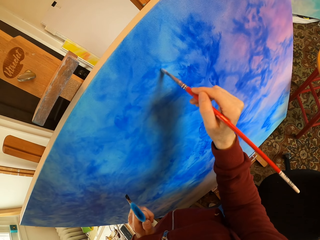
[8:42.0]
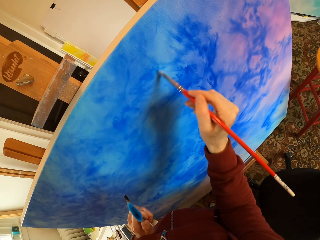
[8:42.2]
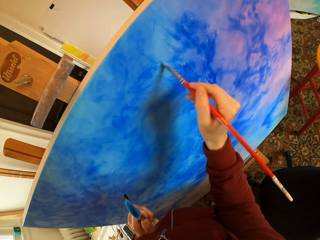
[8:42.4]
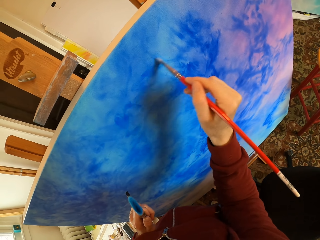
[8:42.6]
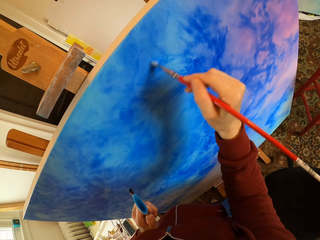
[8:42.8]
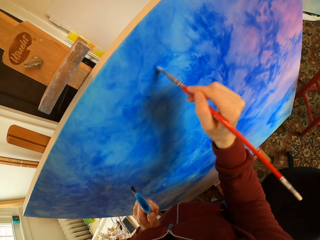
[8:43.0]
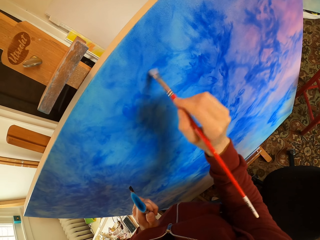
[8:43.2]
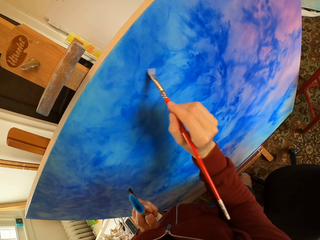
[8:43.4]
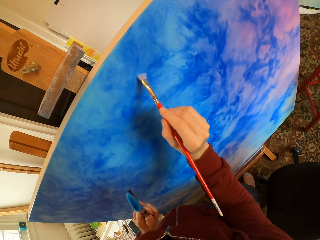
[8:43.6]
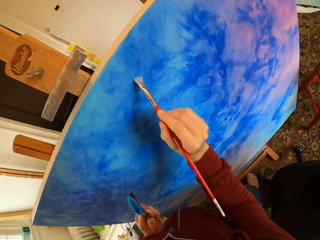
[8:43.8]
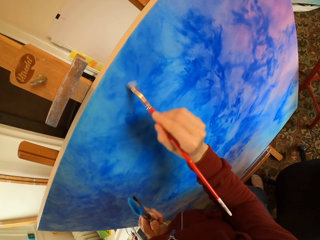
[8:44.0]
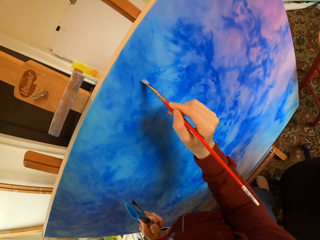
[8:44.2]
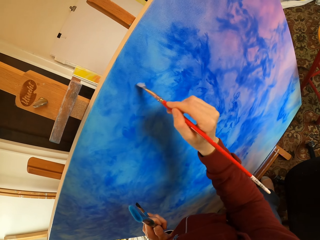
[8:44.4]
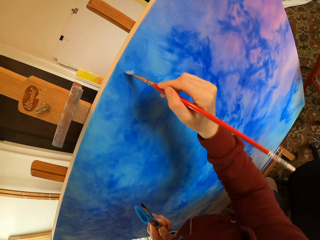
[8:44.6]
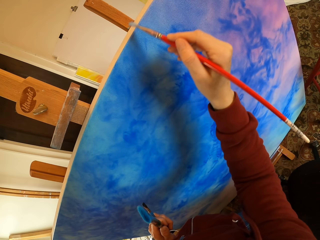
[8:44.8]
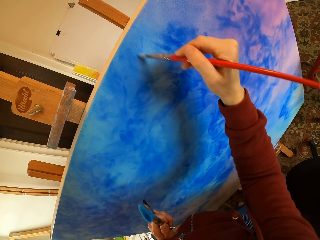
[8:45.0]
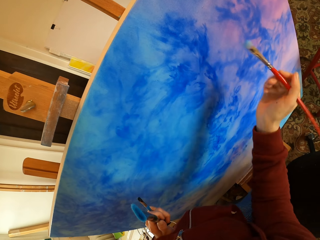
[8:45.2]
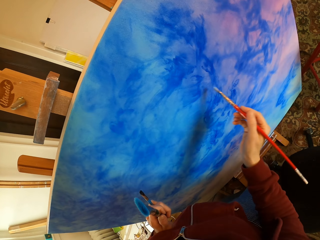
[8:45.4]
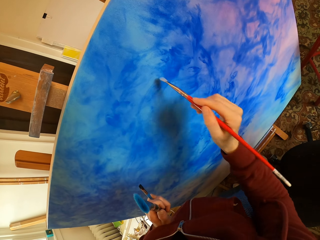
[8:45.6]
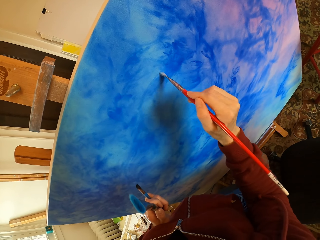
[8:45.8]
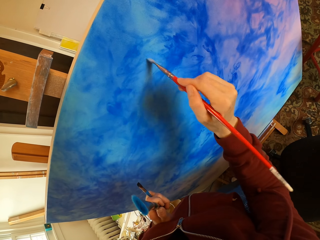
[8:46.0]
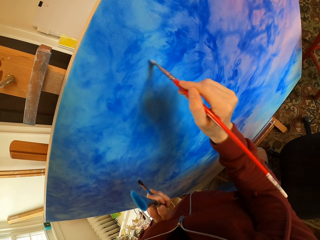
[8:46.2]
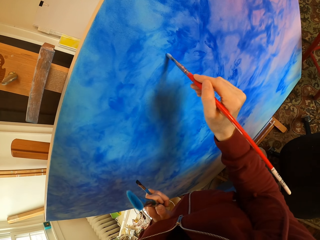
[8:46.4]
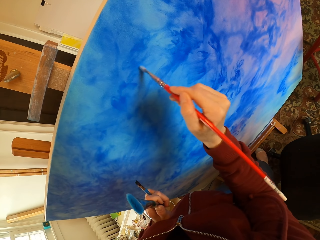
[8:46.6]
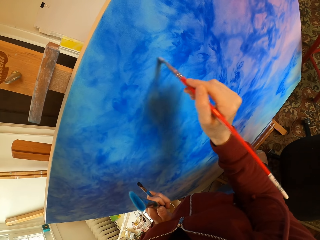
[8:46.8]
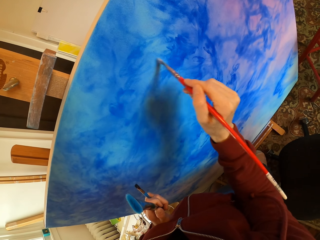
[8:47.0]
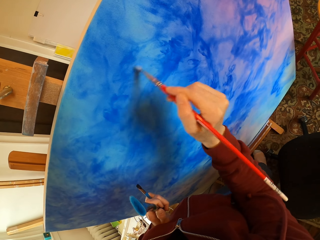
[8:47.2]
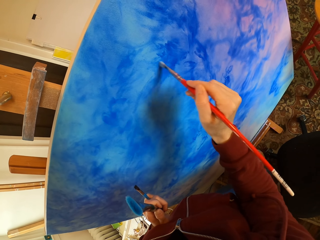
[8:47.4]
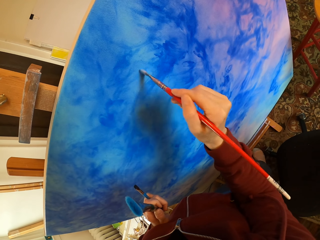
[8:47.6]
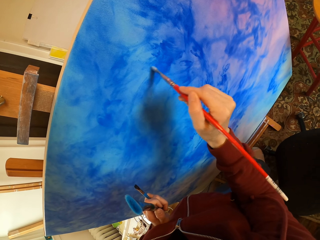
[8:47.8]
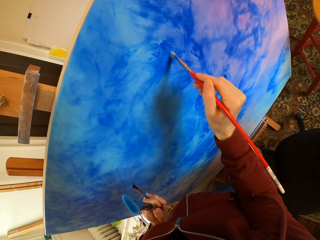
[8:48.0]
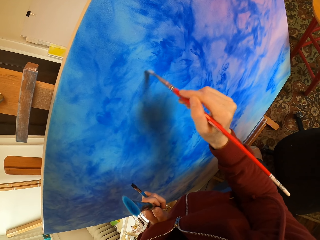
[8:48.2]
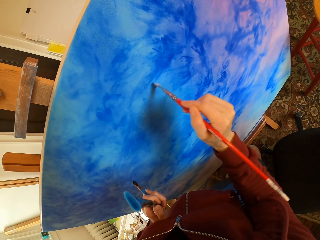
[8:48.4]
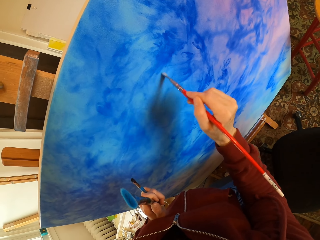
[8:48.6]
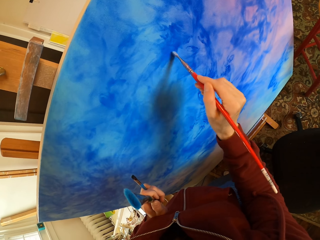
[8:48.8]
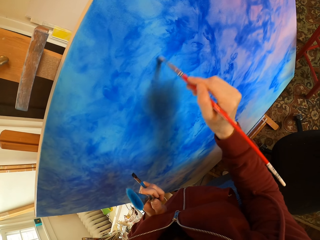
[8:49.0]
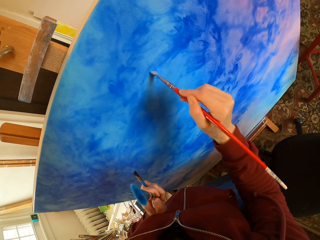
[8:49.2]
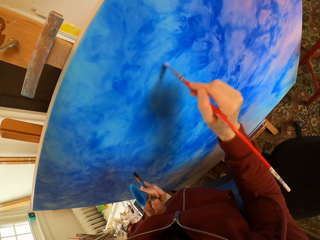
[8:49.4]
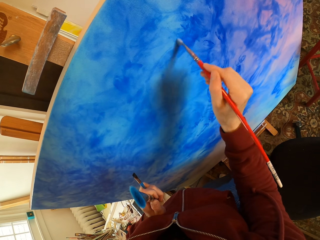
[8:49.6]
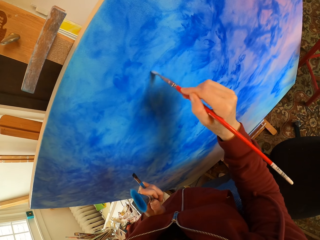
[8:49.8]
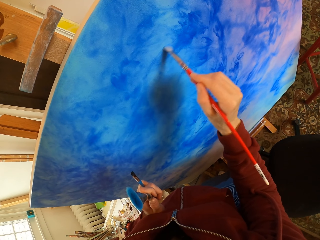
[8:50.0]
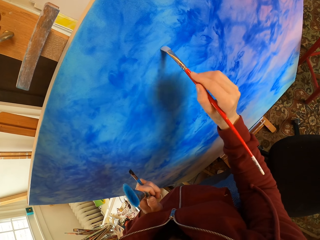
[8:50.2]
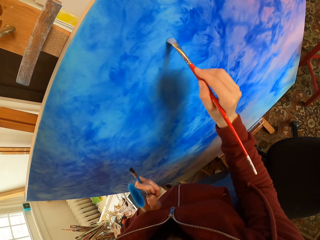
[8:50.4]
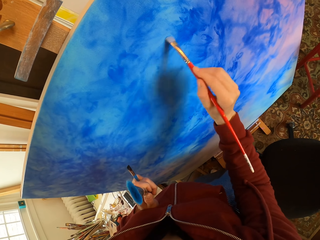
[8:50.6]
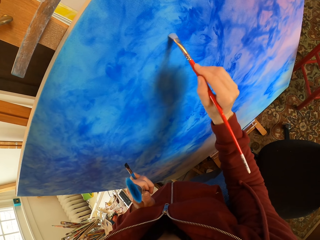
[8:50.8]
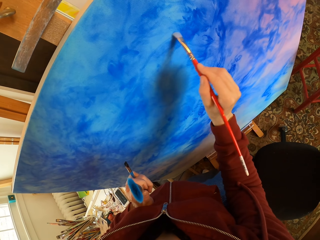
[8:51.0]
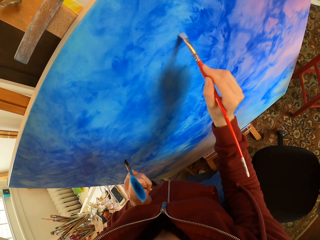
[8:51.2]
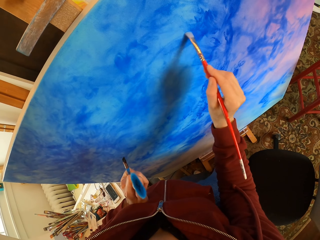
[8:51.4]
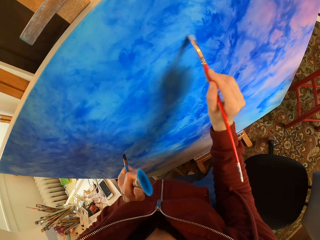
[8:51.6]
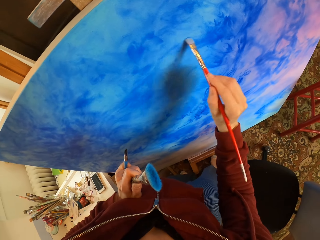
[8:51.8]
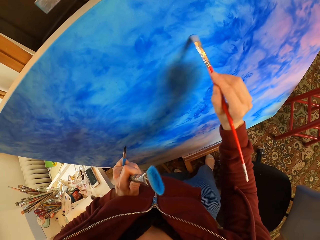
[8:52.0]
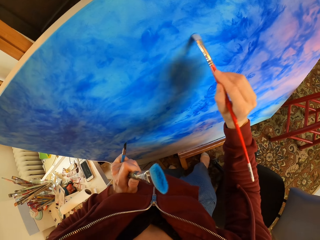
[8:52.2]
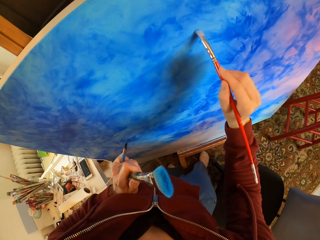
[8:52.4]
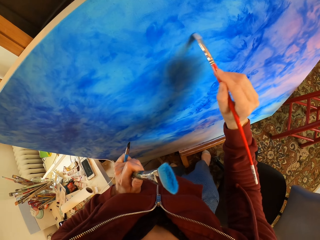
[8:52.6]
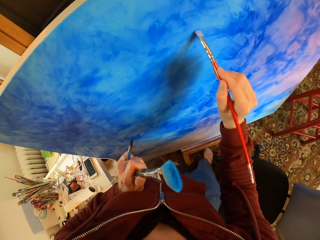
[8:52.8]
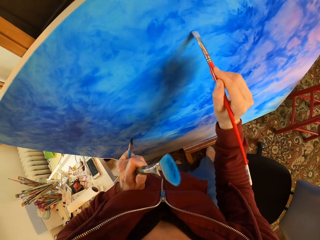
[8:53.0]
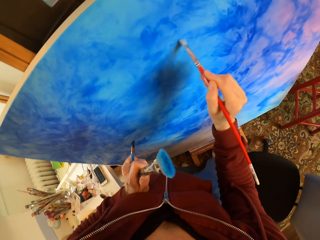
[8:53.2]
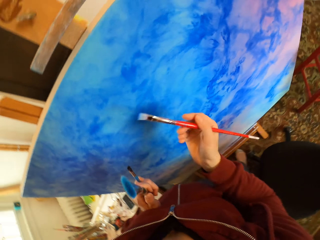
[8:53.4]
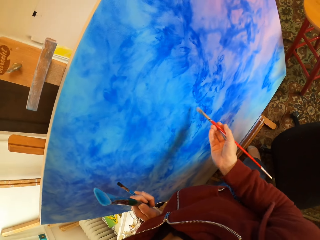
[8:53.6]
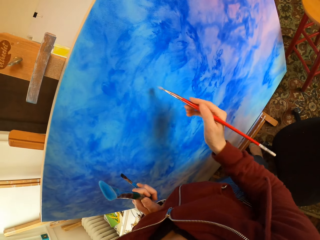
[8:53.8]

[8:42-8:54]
The camera wearer paints the picture.

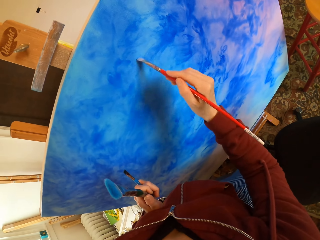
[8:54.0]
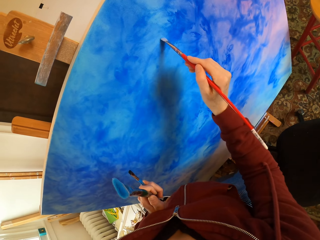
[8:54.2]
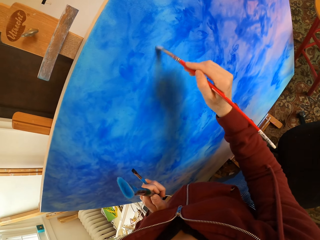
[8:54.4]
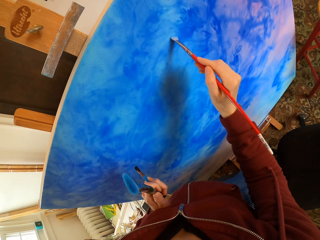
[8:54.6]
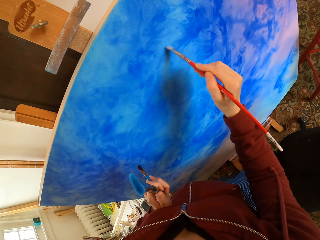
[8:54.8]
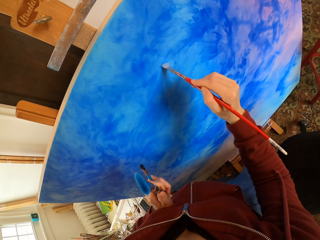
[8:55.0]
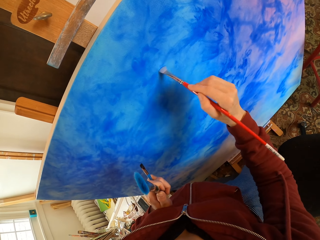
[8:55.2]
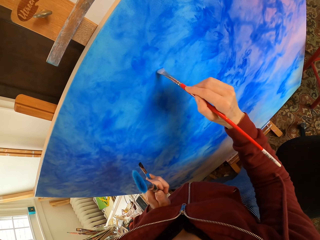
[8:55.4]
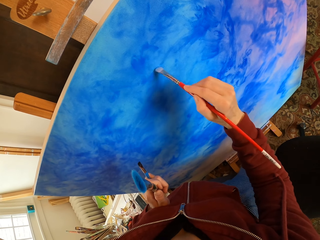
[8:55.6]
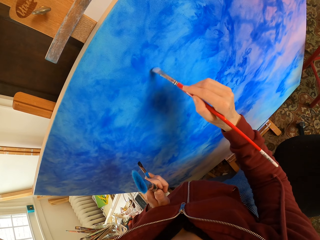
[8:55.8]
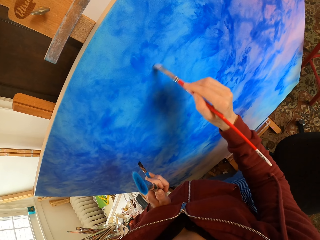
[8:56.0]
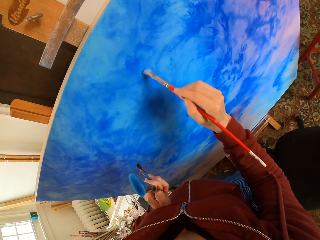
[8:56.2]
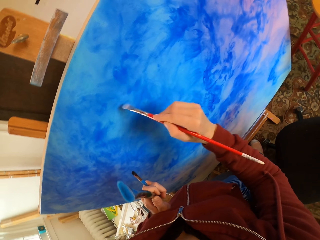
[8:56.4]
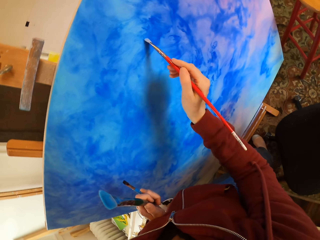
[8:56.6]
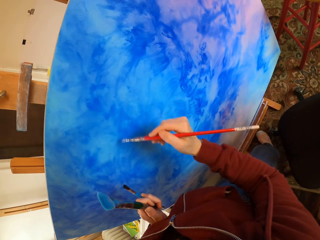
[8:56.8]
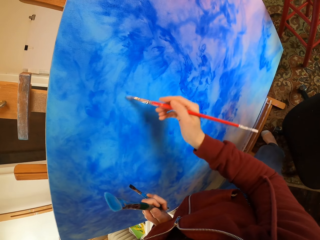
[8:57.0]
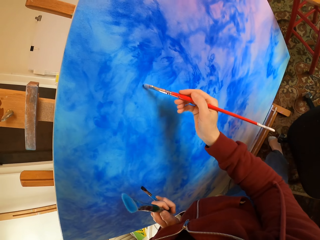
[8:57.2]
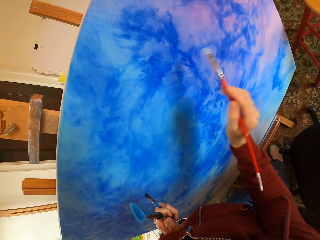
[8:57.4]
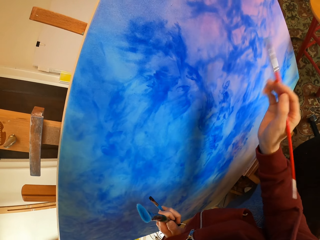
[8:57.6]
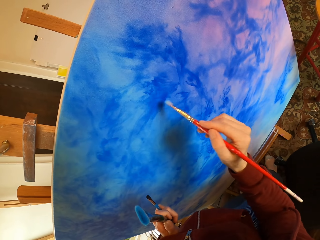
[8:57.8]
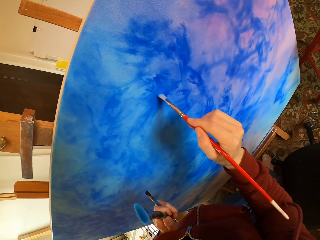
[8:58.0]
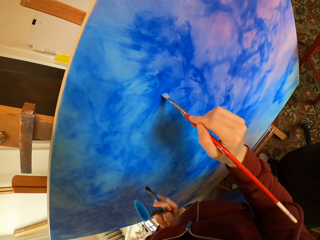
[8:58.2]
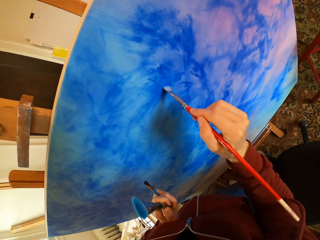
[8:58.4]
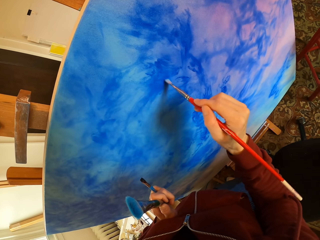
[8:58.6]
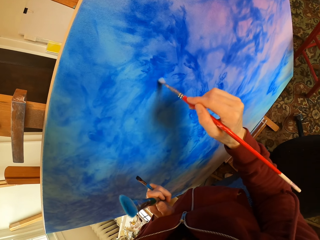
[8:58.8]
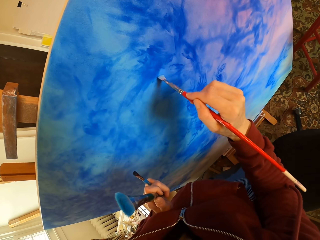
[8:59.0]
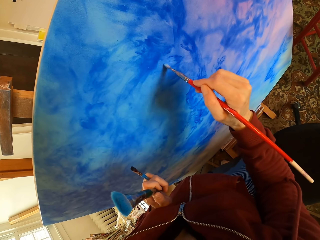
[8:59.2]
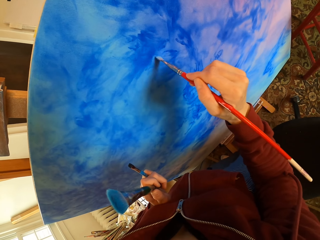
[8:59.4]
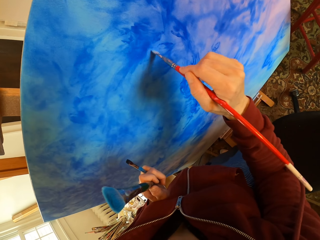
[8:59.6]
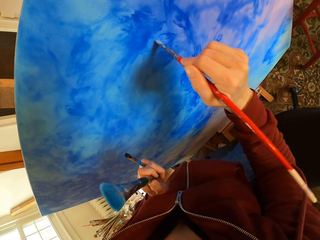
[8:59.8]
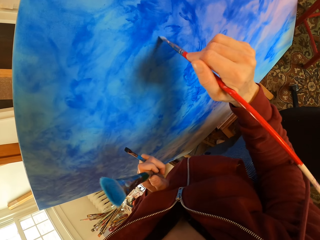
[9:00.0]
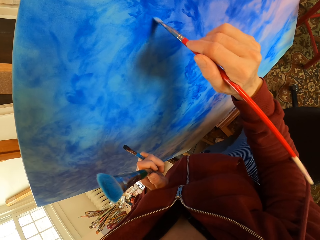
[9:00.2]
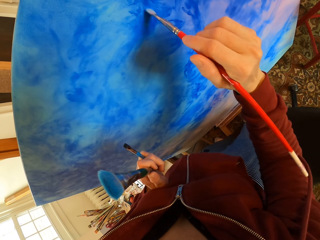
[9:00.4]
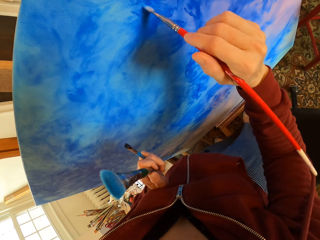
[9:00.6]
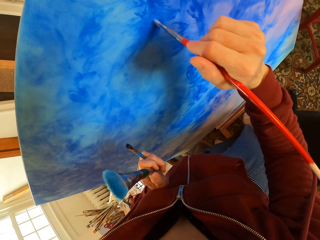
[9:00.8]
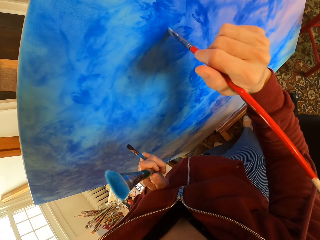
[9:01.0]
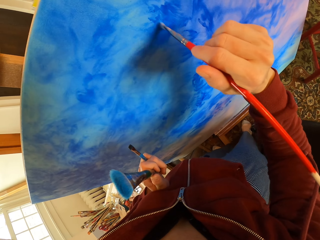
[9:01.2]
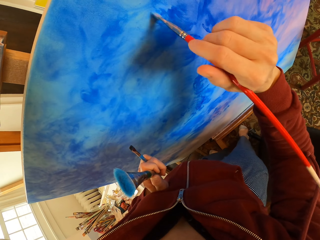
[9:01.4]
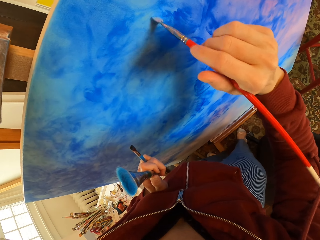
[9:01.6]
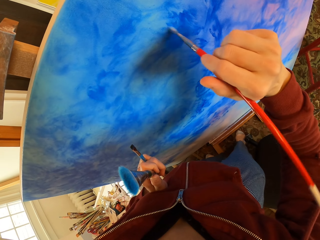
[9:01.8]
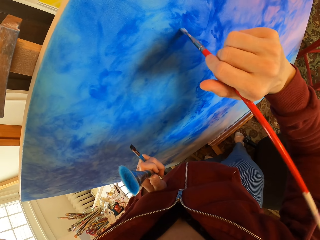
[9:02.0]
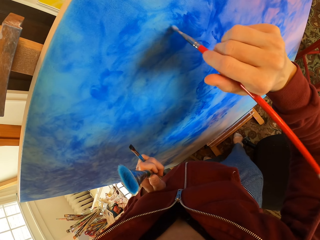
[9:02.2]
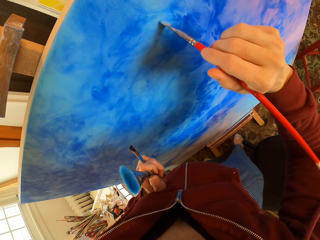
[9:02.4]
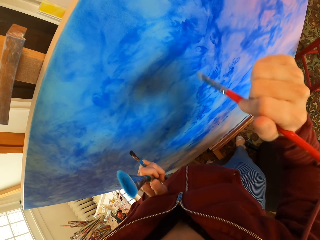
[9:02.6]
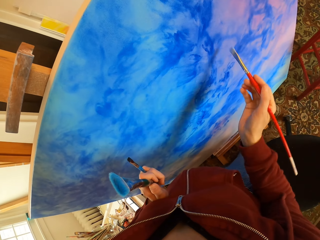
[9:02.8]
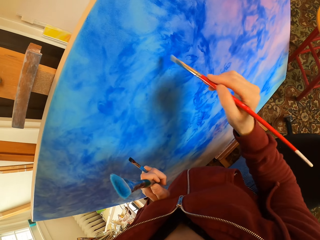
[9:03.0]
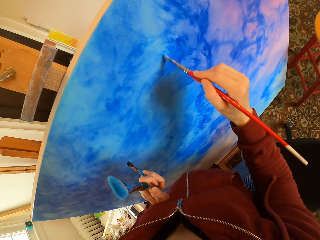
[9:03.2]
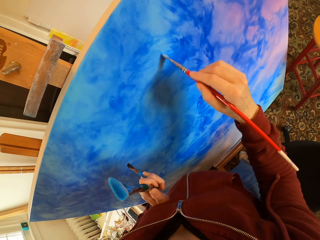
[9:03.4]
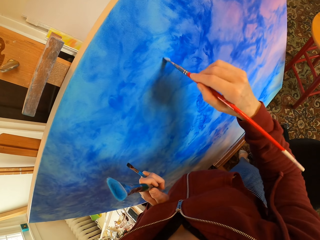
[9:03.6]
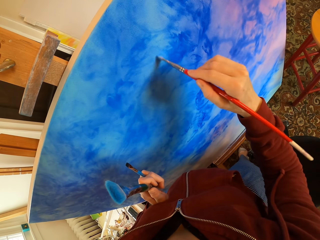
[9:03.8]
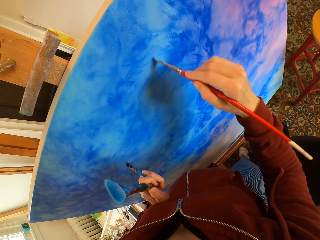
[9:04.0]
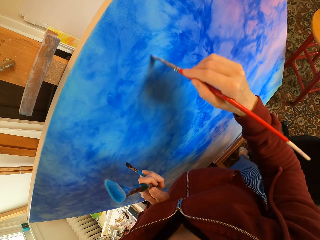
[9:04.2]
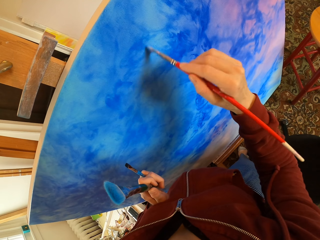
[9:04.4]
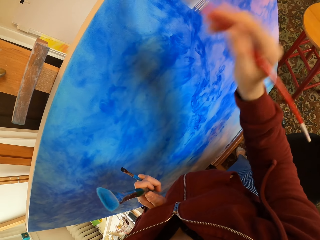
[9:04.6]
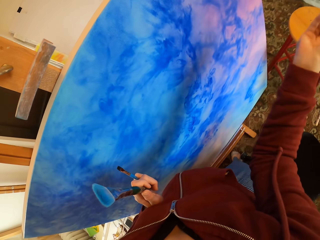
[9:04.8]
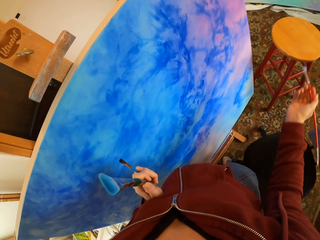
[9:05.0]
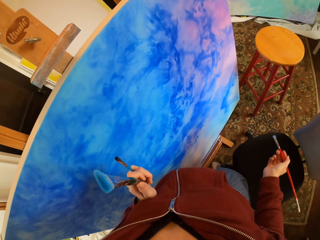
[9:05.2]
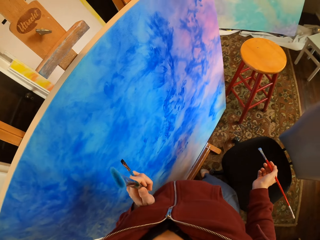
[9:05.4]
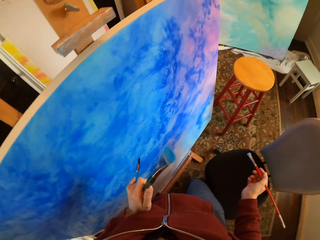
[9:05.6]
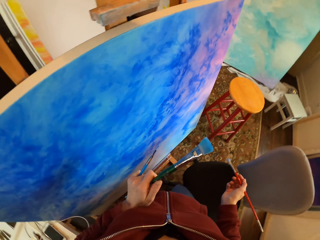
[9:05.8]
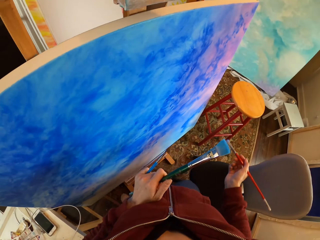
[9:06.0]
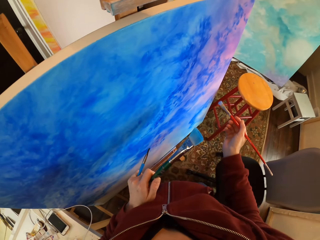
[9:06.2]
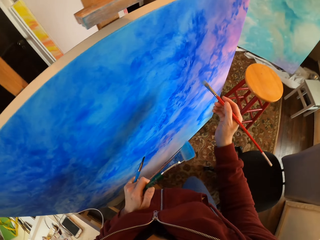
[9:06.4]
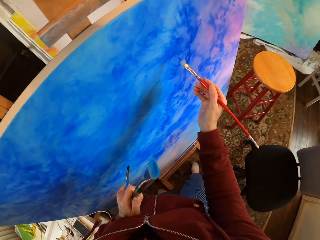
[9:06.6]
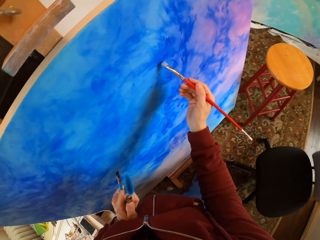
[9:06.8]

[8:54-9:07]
The camera wearer paints the picture. They move in the room.
